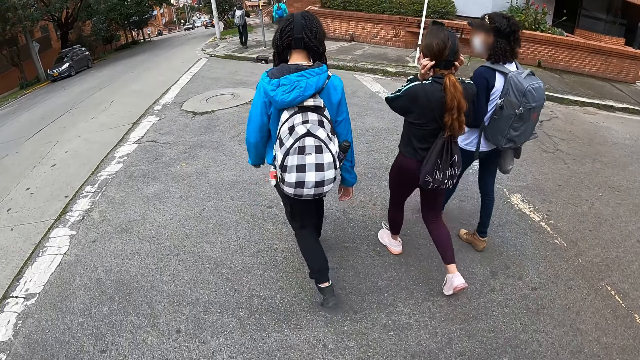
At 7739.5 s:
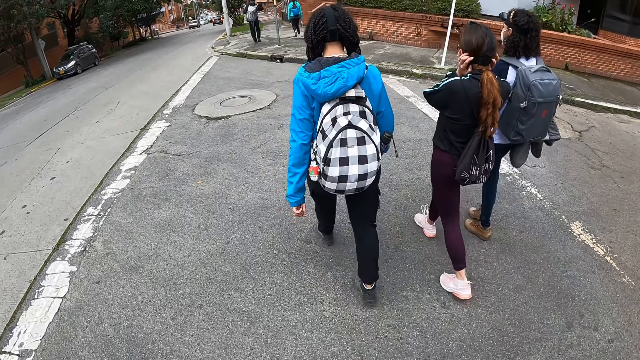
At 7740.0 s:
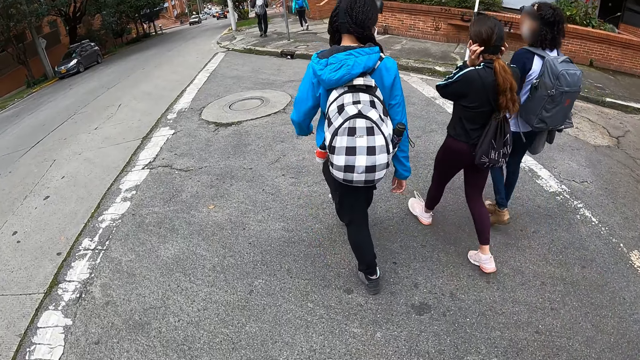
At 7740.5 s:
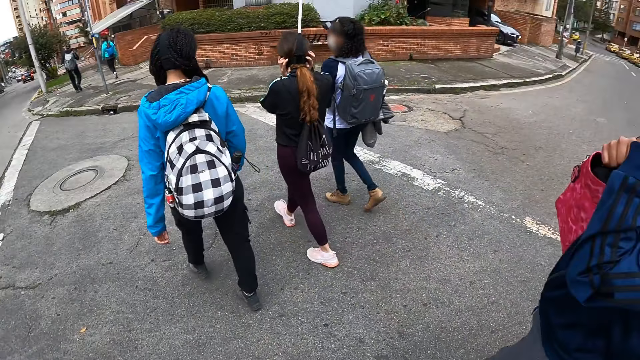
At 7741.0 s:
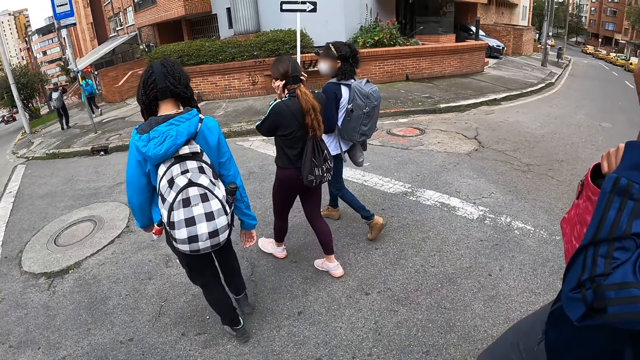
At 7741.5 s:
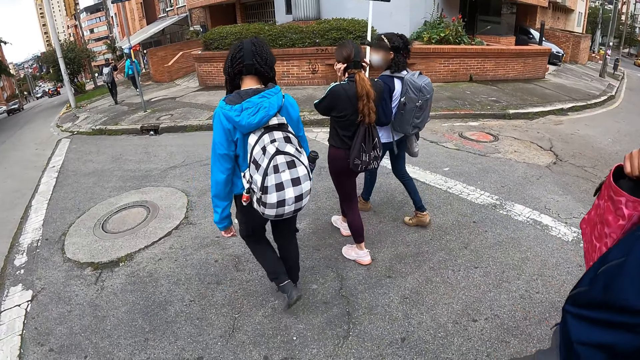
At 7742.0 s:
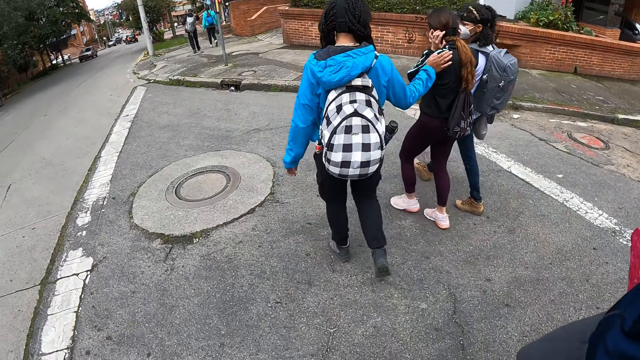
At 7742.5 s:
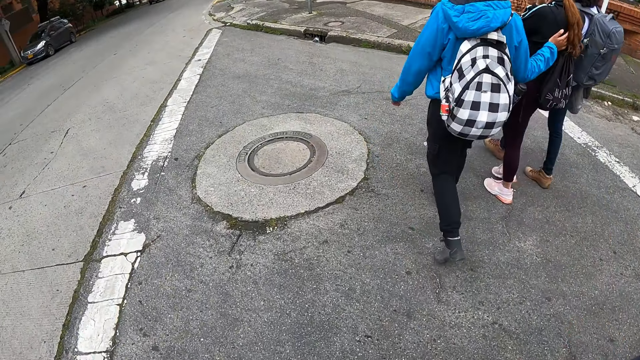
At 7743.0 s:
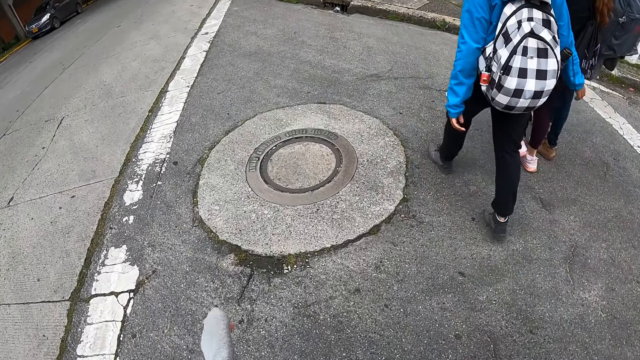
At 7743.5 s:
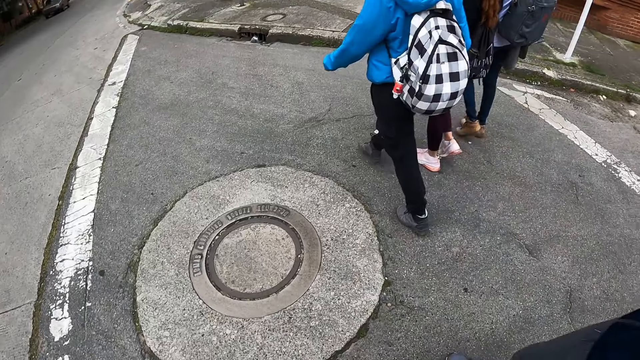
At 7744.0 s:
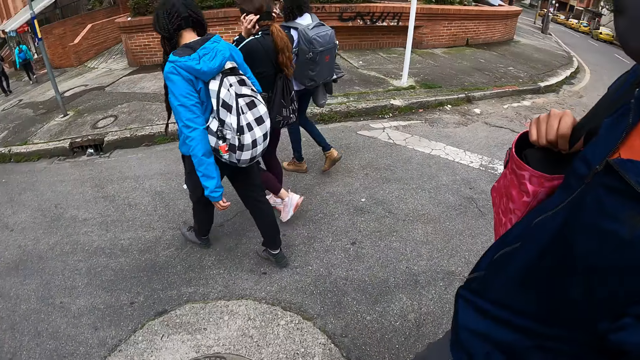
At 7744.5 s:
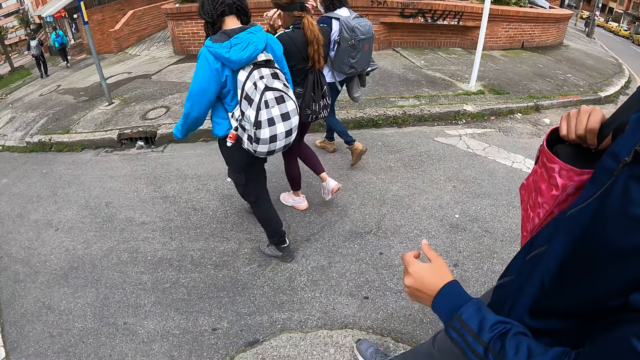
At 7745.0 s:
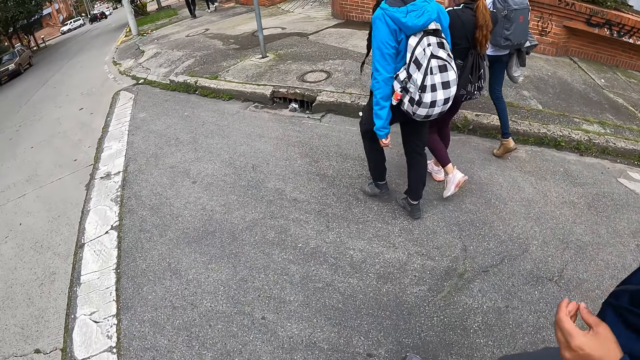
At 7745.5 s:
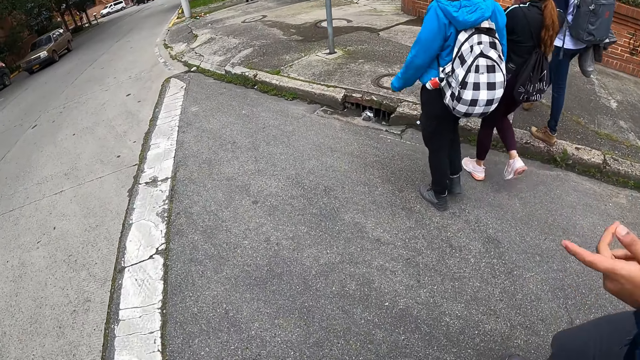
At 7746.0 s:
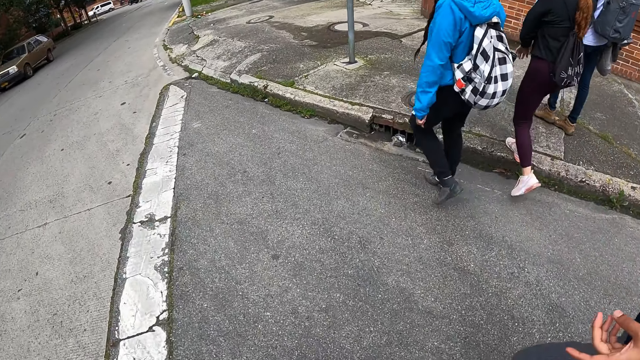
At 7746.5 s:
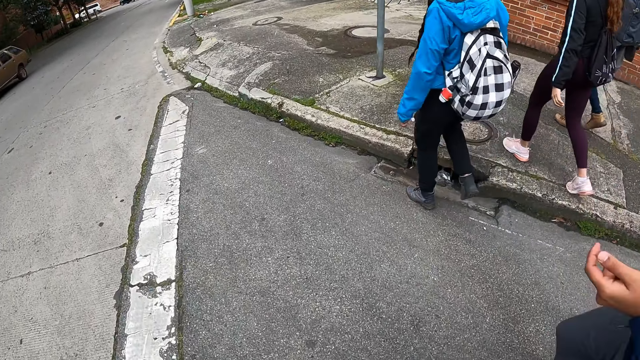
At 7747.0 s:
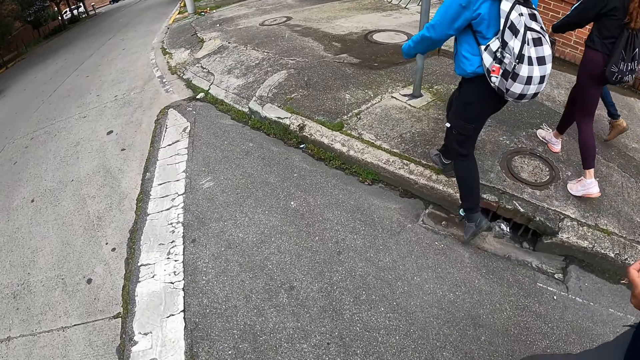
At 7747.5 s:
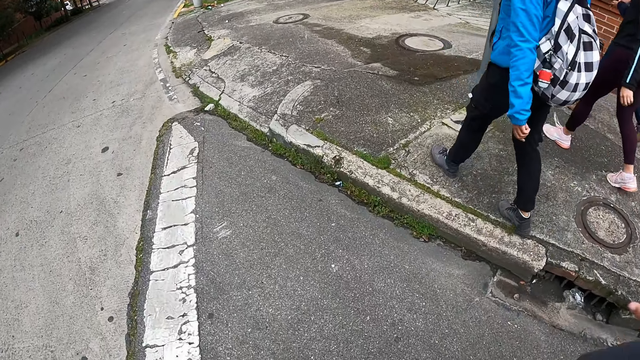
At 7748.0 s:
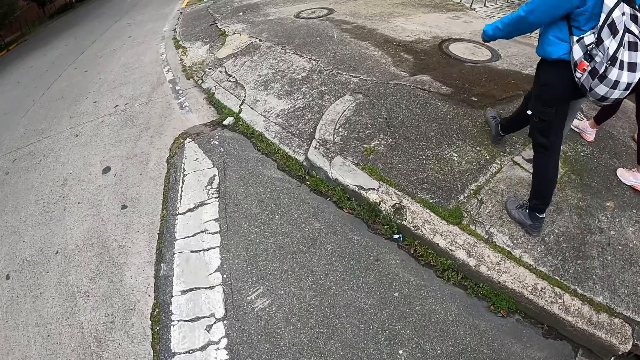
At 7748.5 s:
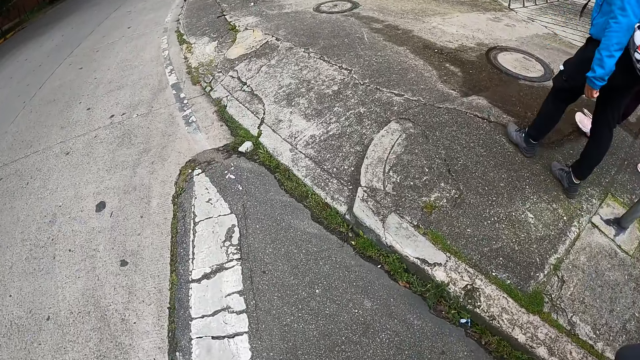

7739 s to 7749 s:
The woman touches her face with her left hand.

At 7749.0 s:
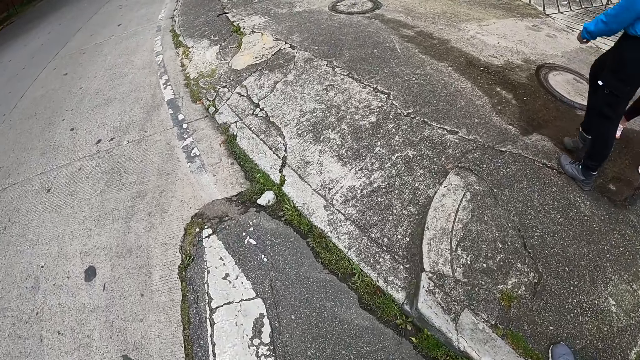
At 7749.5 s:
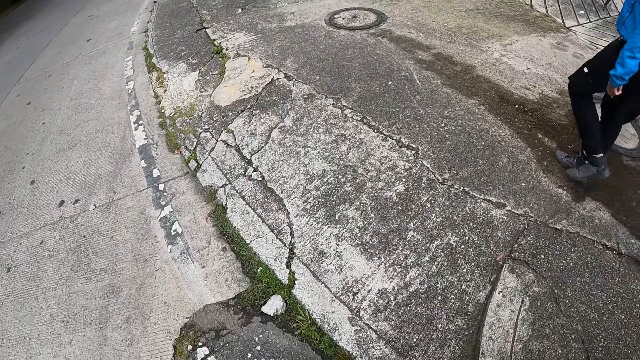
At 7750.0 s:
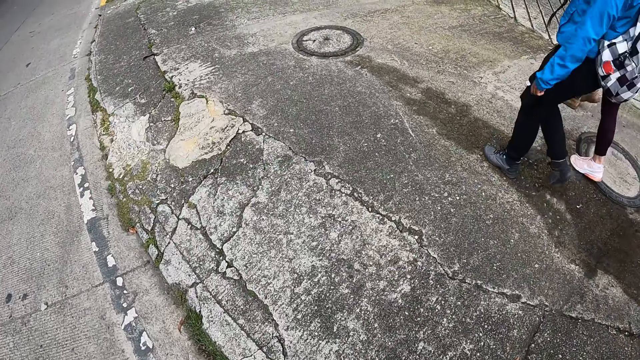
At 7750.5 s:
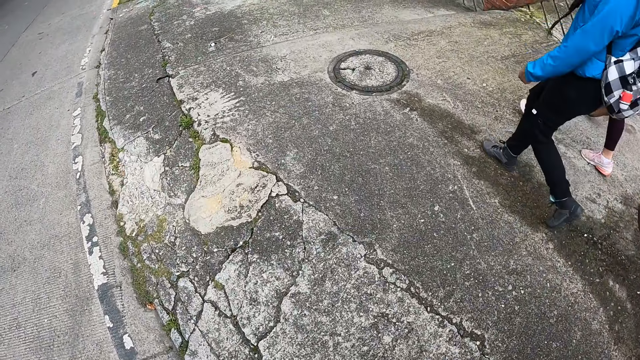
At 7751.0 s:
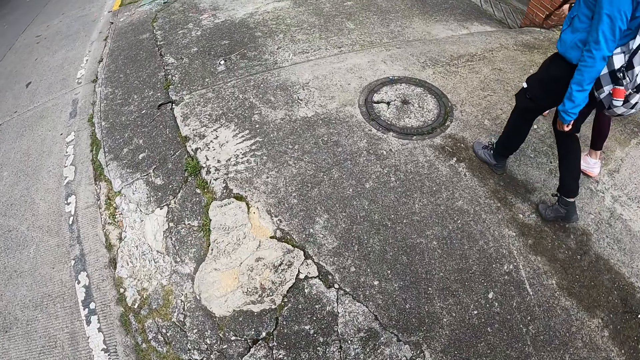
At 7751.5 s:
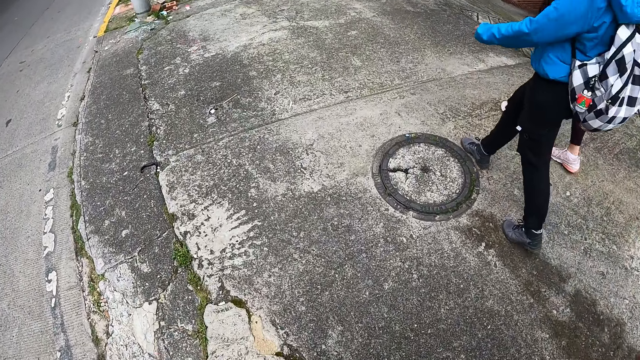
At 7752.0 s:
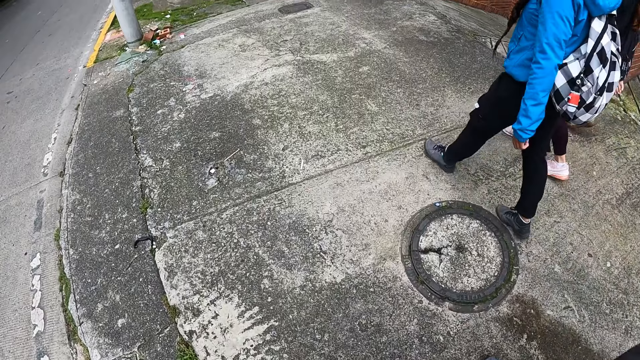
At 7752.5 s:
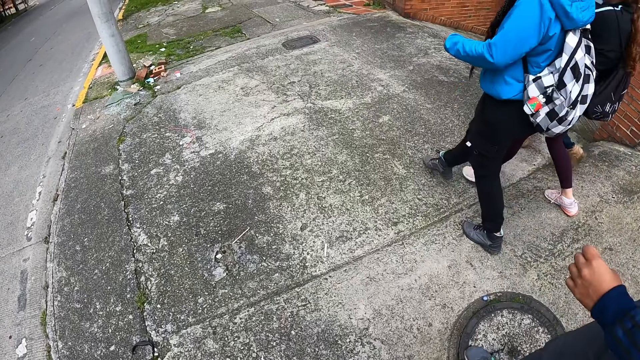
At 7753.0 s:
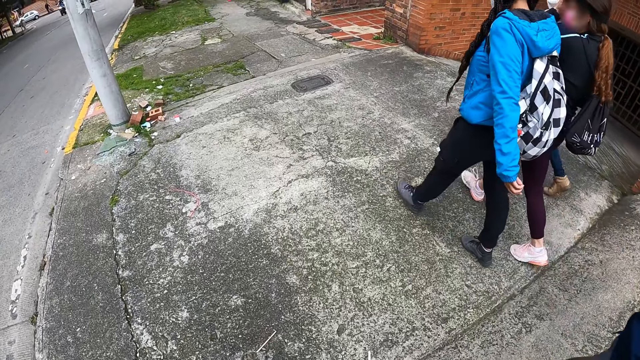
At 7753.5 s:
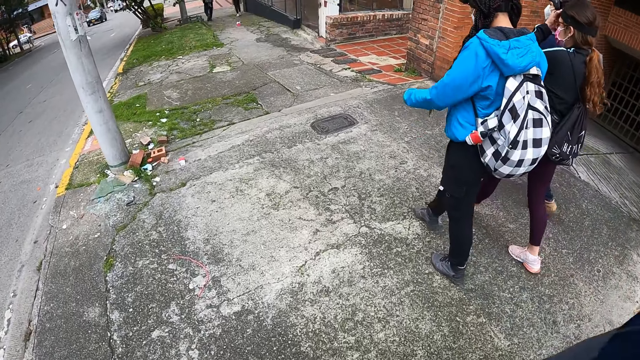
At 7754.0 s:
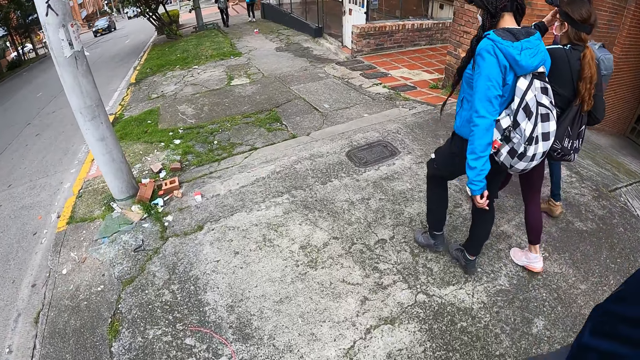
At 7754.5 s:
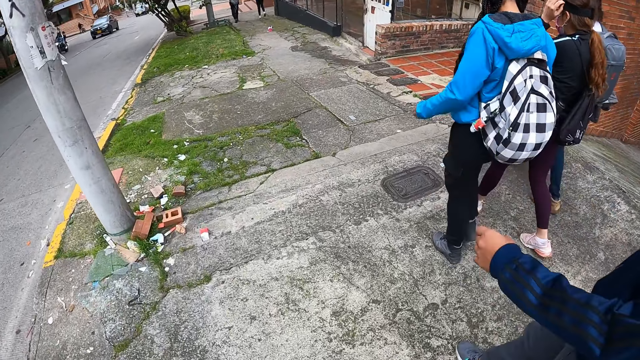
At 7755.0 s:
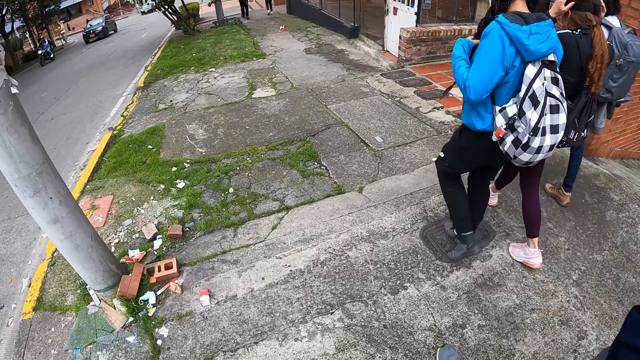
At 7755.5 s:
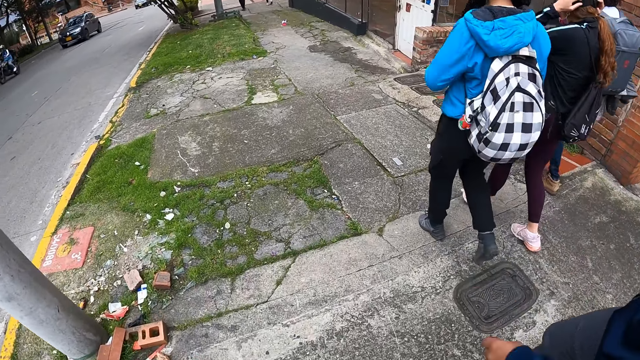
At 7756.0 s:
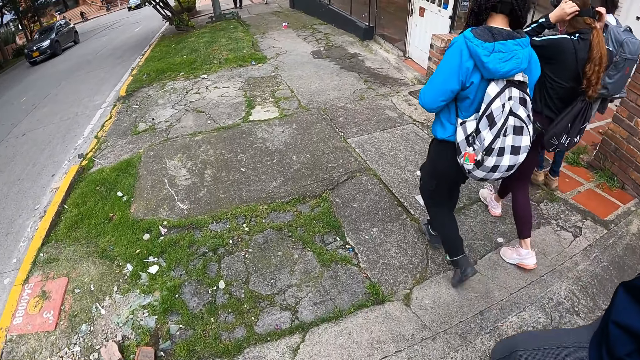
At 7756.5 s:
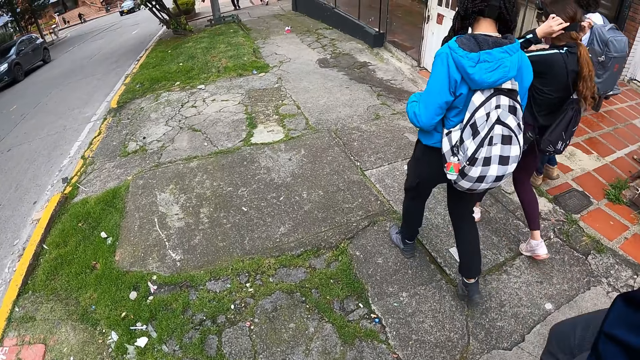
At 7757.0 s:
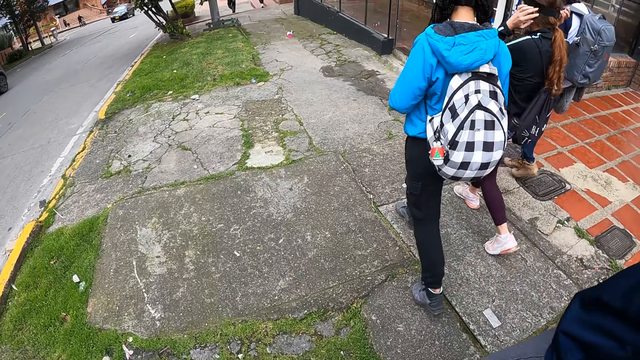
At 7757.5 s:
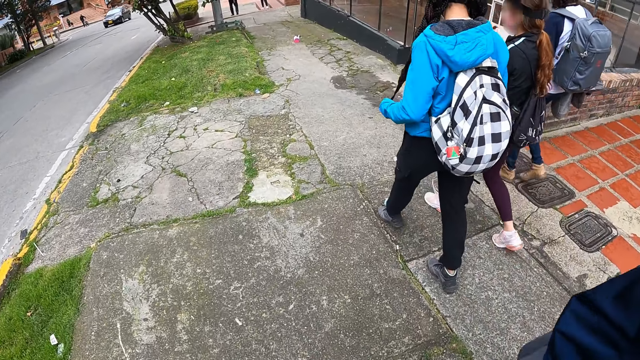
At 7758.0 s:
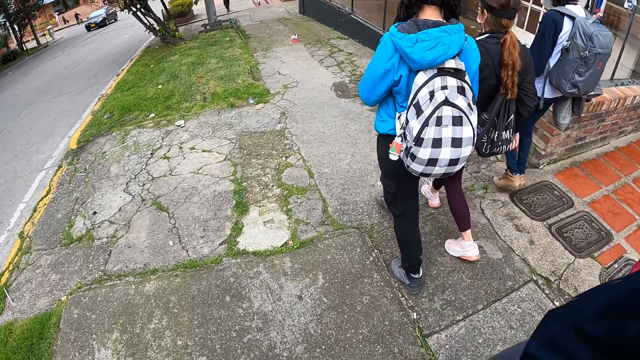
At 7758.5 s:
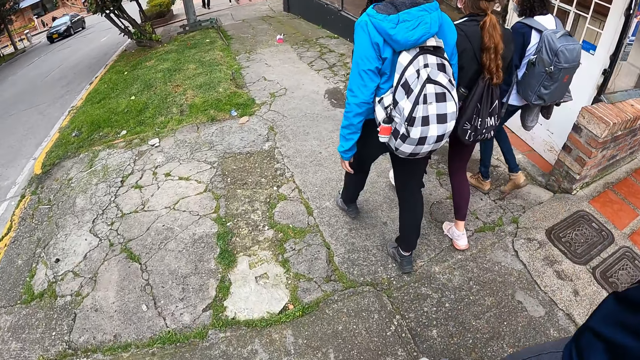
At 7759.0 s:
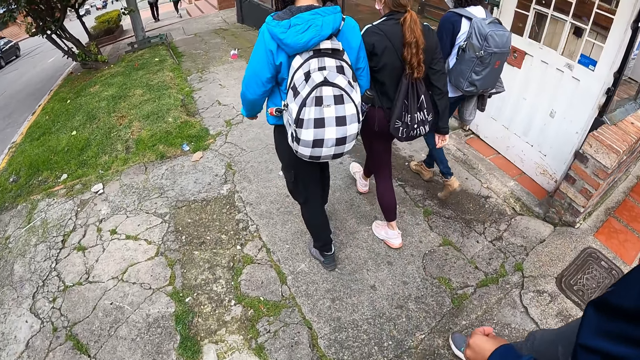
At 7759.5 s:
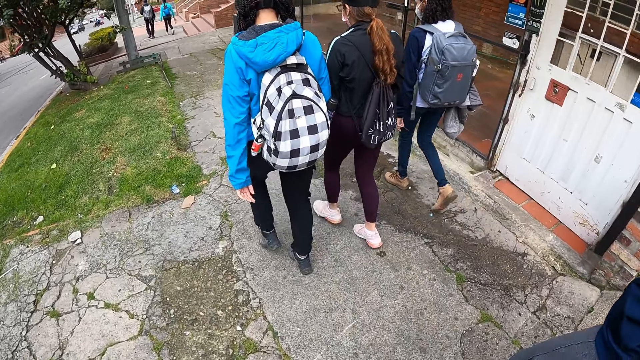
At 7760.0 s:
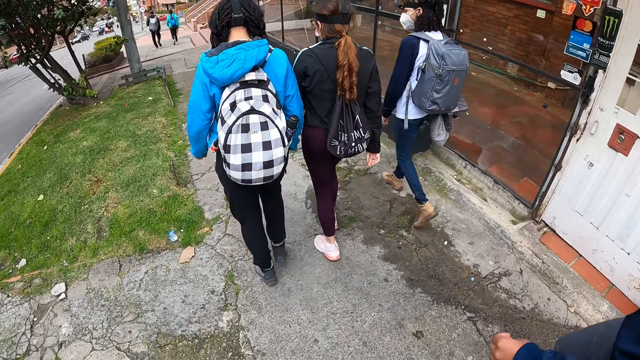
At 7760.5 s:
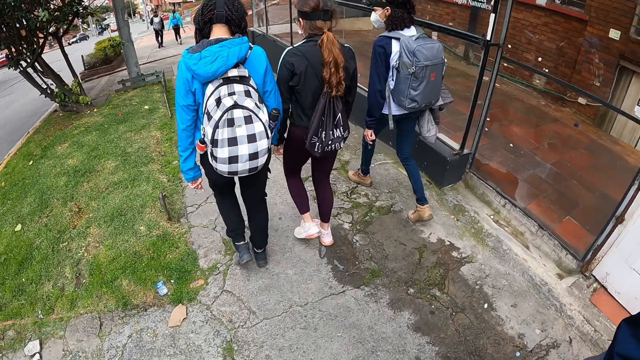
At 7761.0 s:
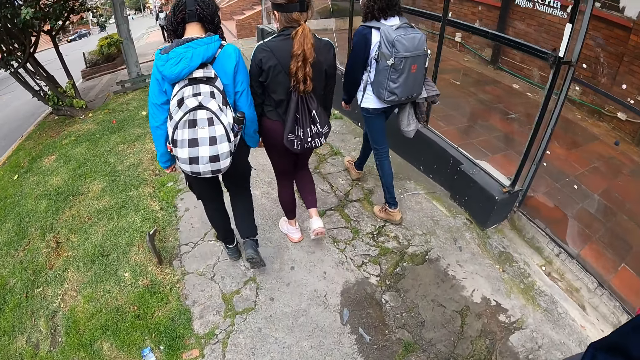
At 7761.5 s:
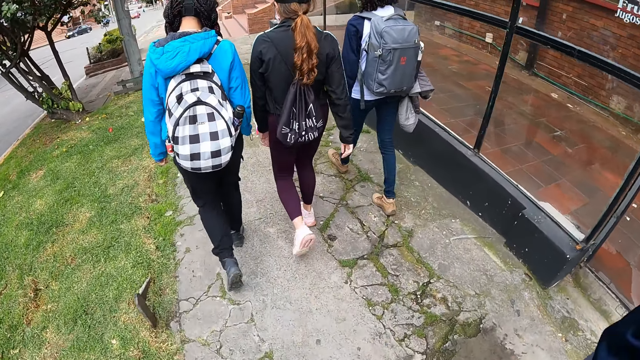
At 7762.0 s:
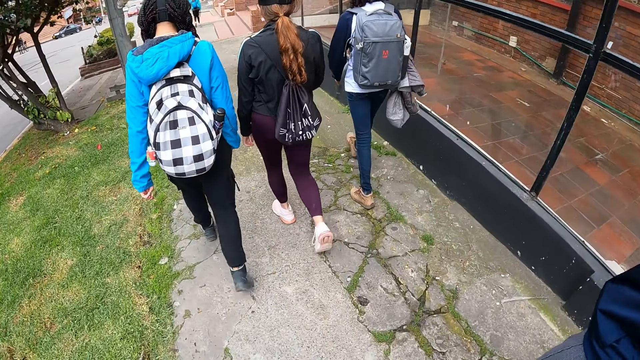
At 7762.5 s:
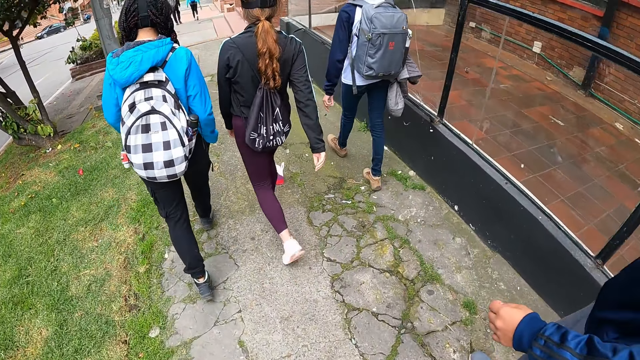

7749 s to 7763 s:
The camera wearer walks on the footpath.
